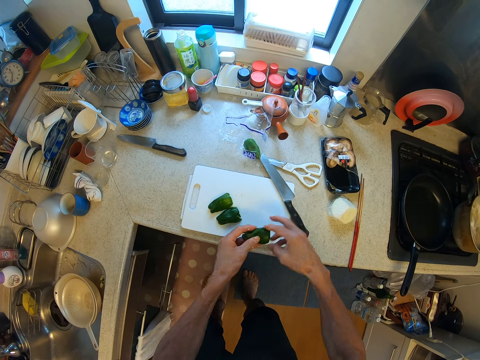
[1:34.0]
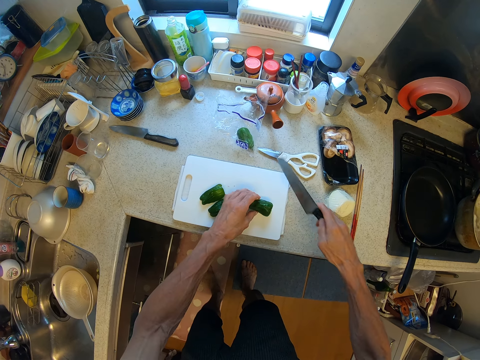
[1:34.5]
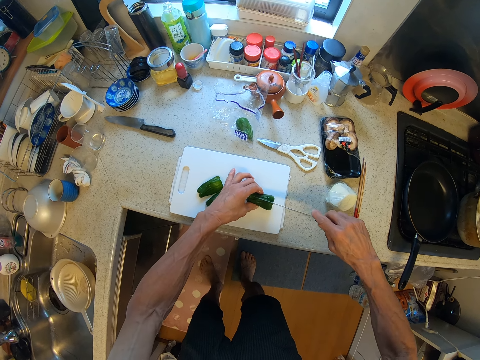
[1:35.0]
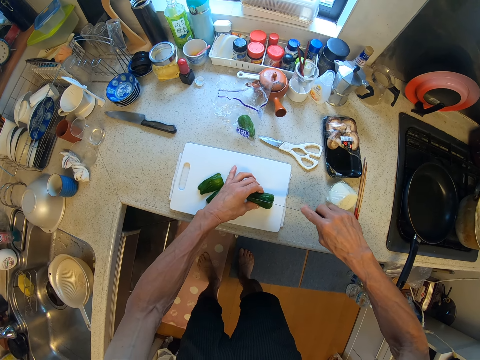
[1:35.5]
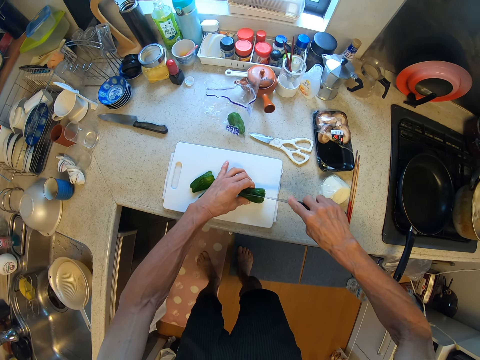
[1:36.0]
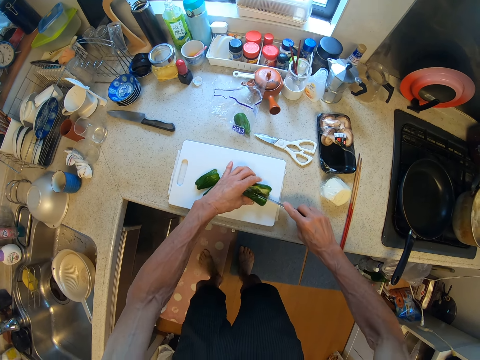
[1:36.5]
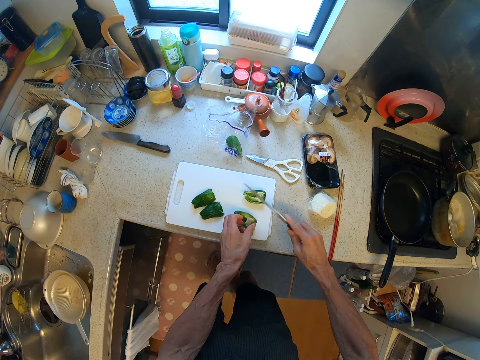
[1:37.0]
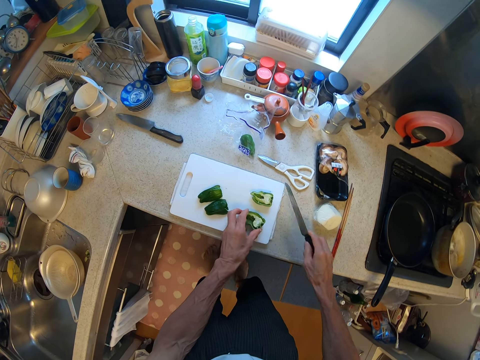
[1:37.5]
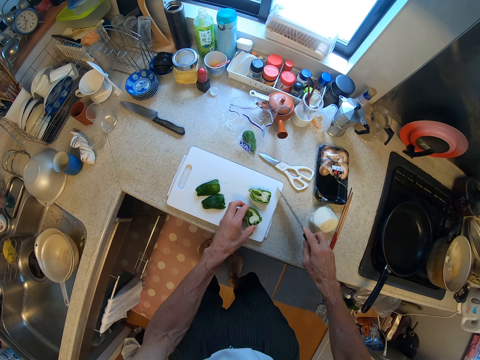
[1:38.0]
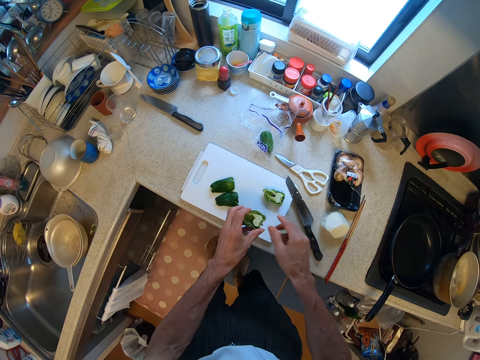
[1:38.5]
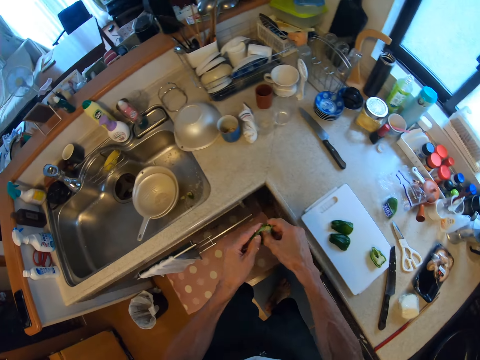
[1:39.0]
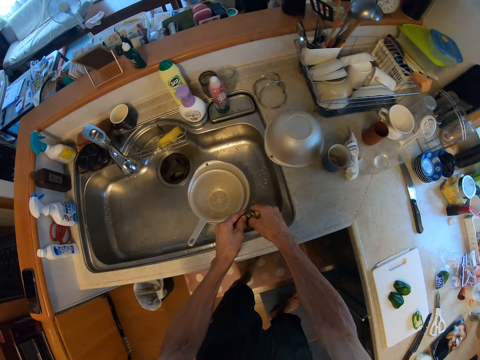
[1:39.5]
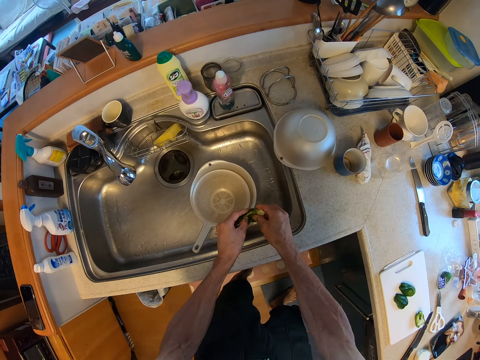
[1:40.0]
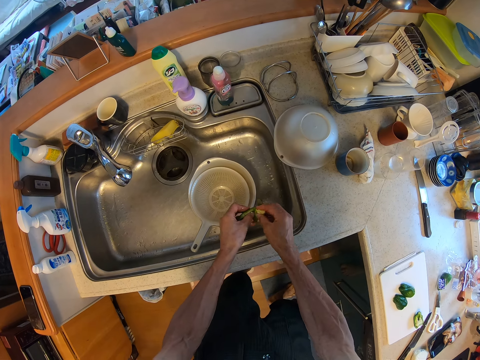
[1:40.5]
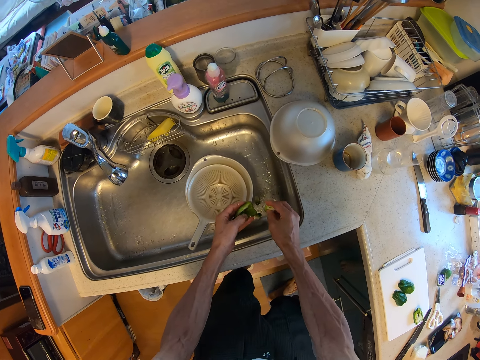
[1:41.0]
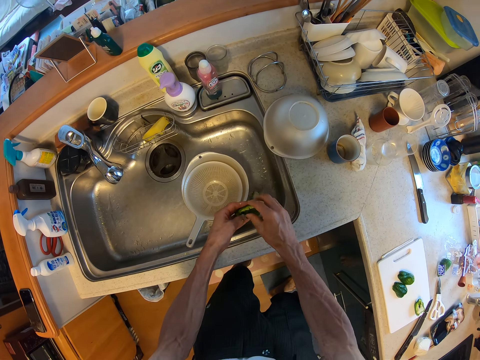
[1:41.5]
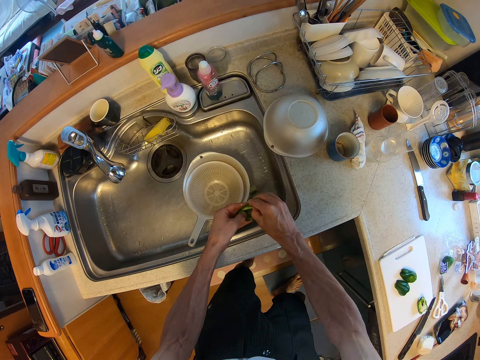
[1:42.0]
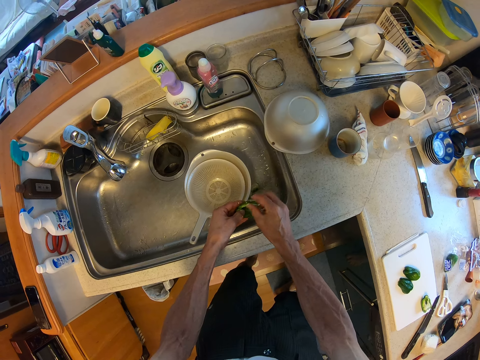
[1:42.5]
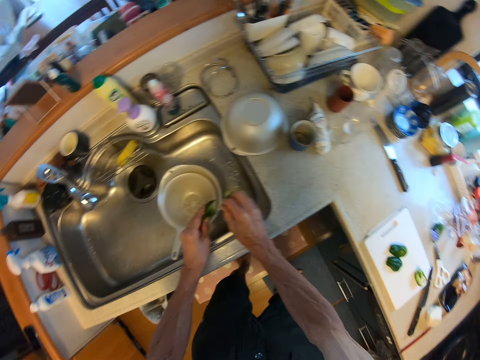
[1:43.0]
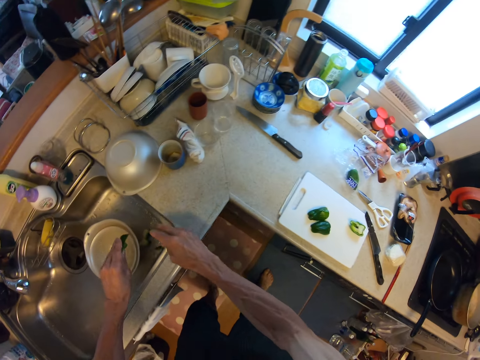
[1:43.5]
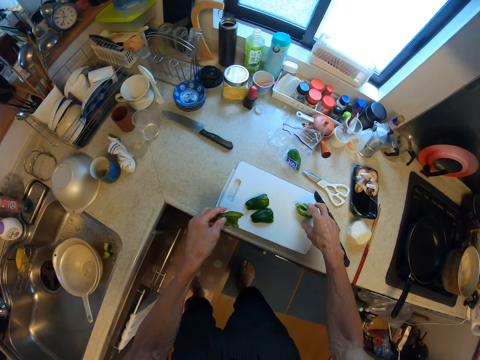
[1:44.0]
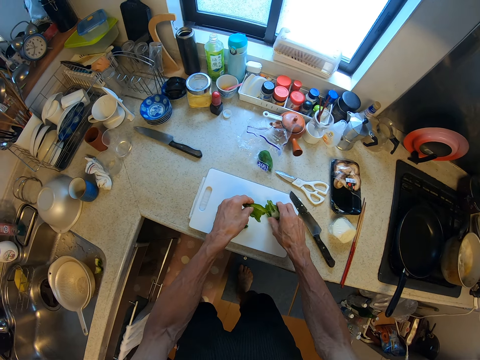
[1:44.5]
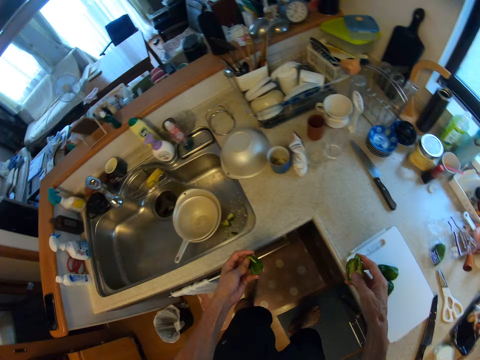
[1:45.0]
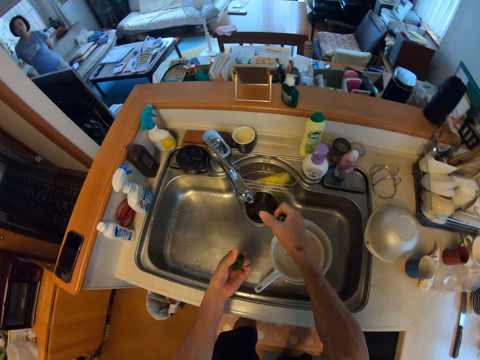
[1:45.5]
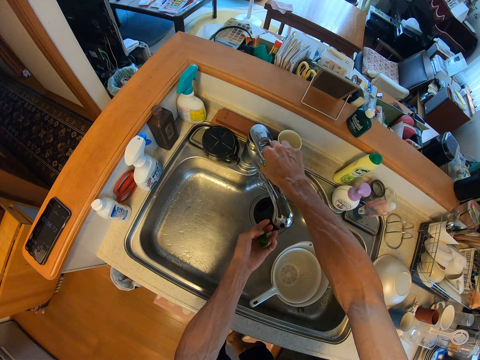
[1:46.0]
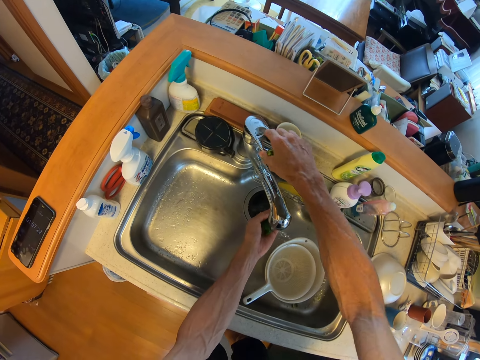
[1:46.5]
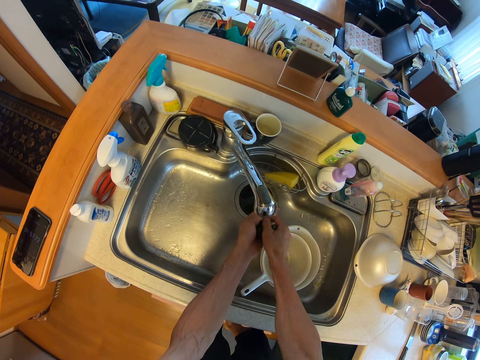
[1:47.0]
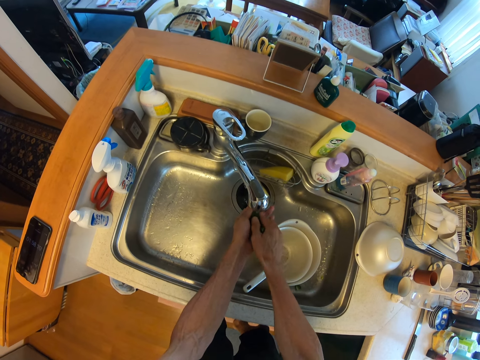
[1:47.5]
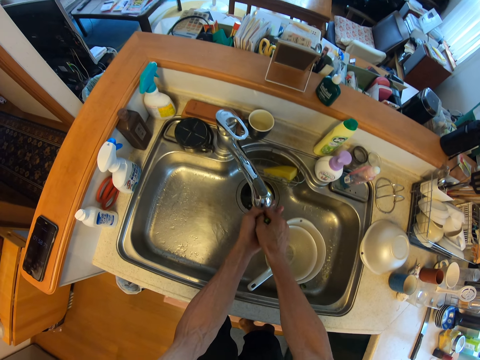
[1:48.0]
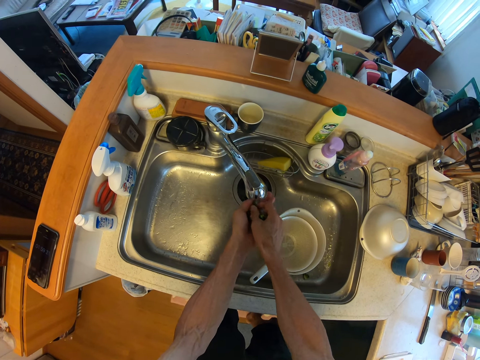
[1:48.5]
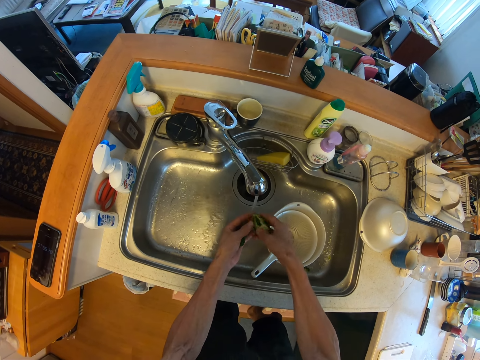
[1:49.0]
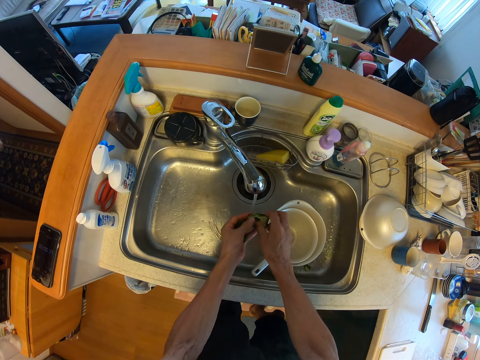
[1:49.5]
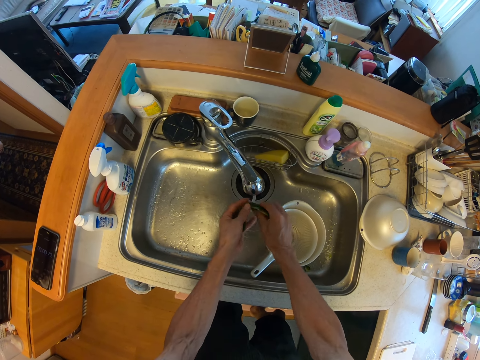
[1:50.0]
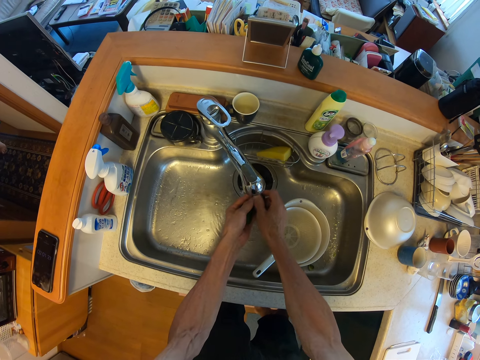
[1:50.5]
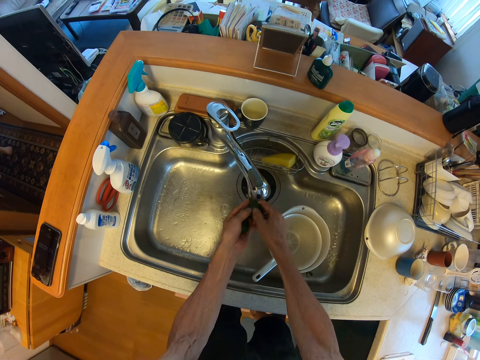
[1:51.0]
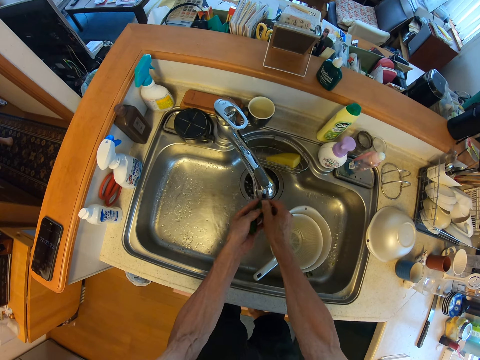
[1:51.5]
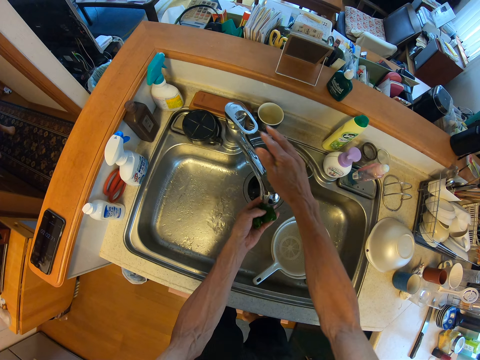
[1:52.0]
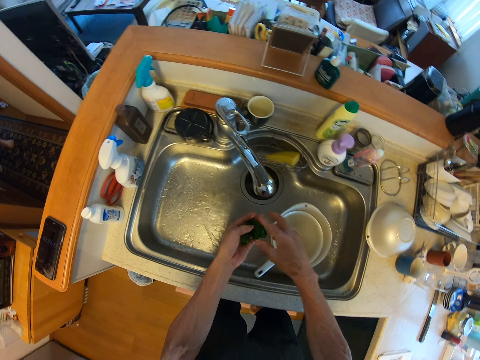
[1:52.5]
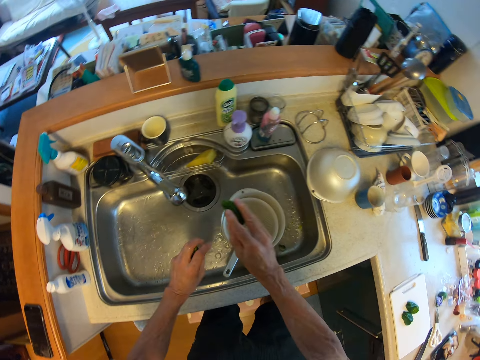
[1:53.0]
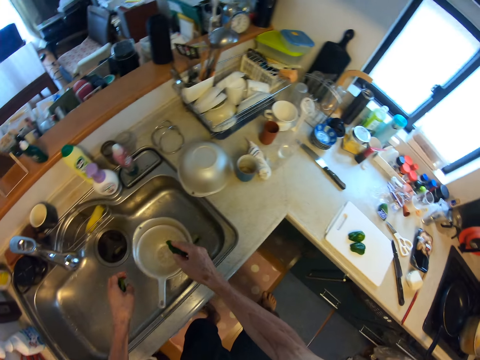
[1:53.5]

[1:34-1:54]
The camera wearer picks up a green pepper. They pick up a knife. They slice another green pepper into half with the knife. They put the knife on the counter. They walk away from the cutting board. They peel the placenta and seeds off the green pepper. They put the placenta and seeds in the sink. They peel the placenta and seeds off the green pepper. They put the placenta and seeds in the sink. They pick up the green pepper. They walk away from the cutting board. They open a tap. They rinse the green pepper from the tap with water. They close the tap. They dry the green pepper.

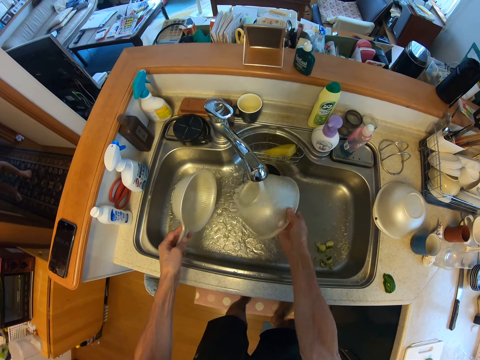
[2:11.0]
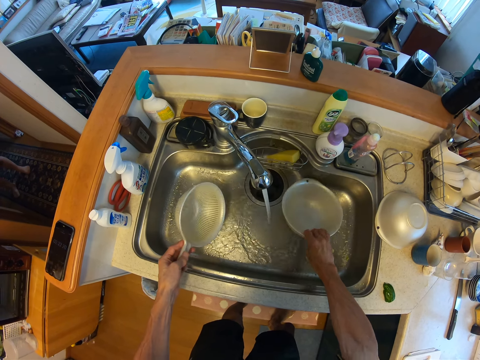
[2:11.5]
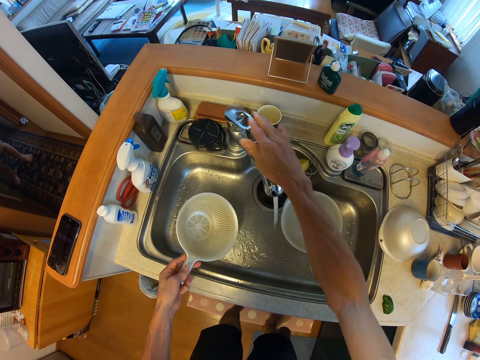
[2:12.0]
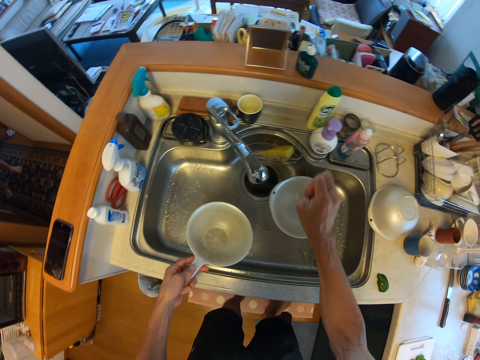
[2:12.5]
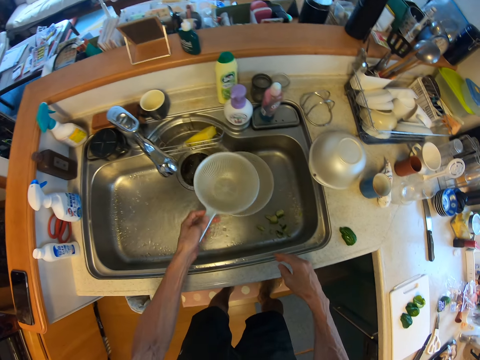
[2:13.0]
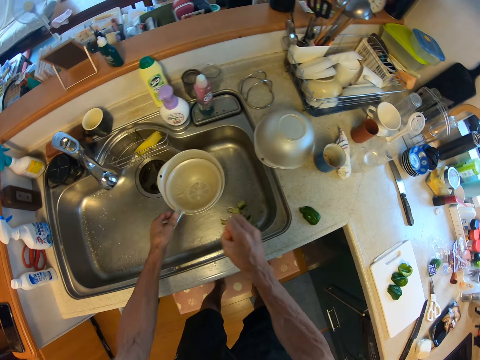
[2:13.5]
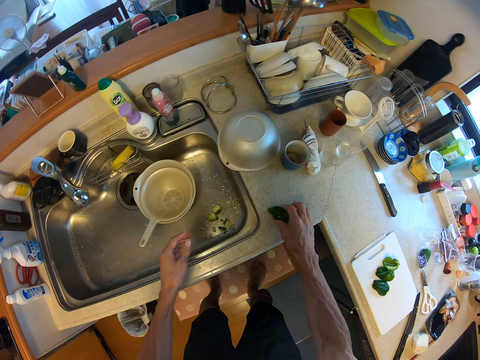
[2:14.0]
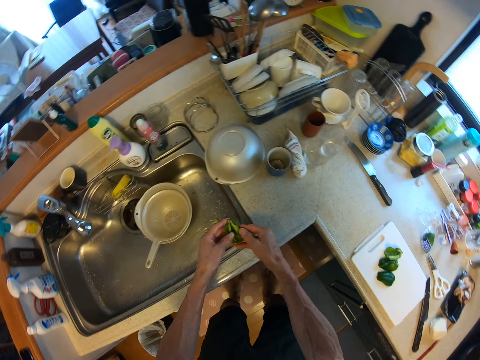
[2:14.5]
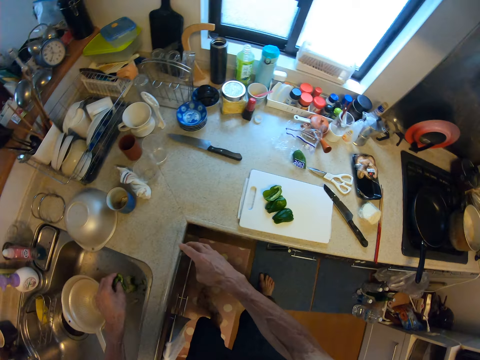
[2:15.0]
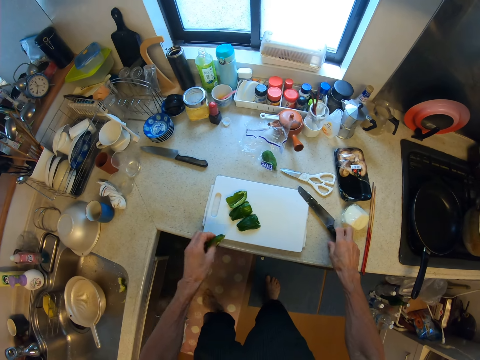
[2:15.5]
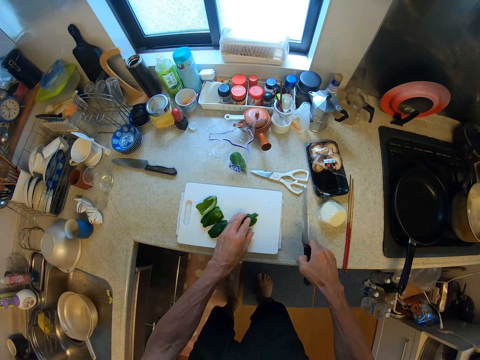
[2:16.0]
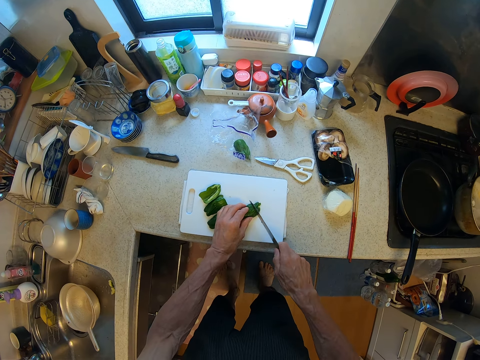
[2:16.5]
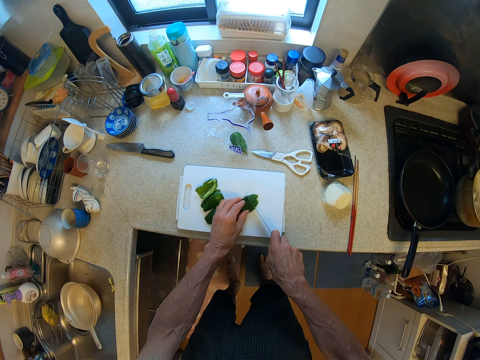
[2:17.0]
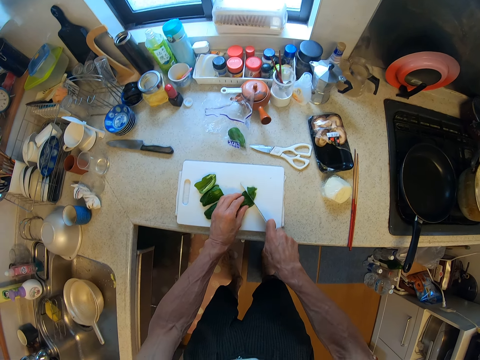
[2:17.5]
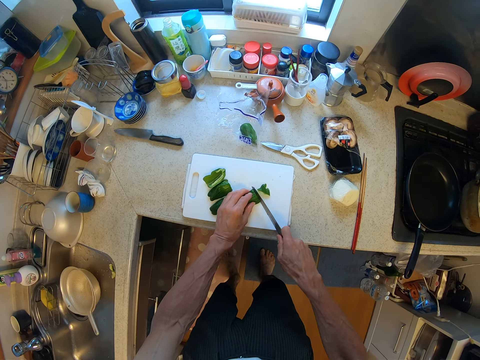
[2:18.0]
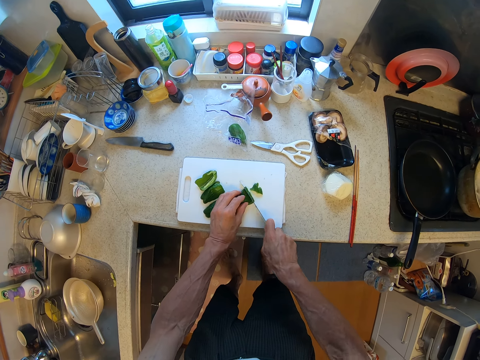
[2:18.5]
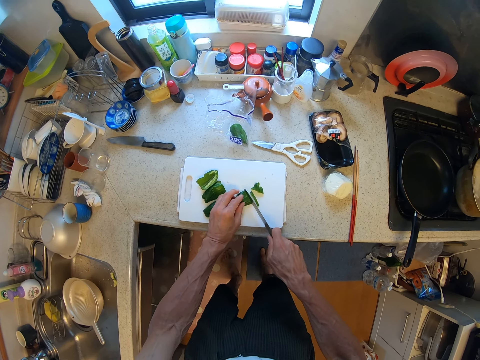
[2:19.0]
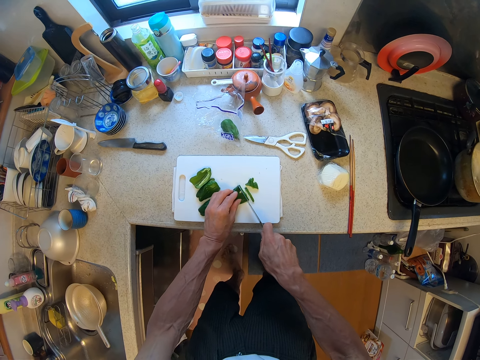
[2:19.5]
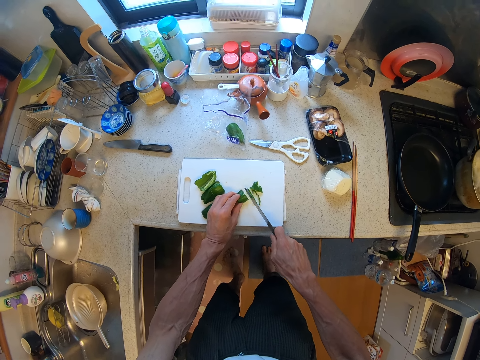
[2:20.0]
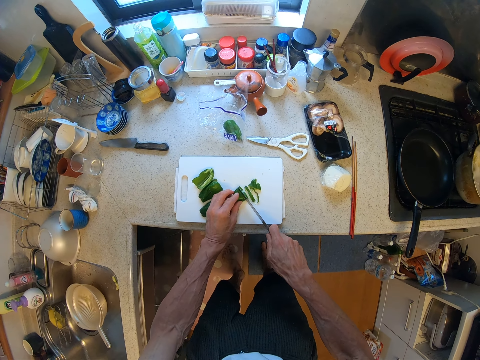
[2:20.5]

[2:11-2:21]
The camera wearer rinses a bowl with water. They close the tap. They put the sieve in the bowl. They pick up a green pepper. They pick up a knife. They put the green pepper on the cutting board. They cut the green pepper into pieces with the knife.
